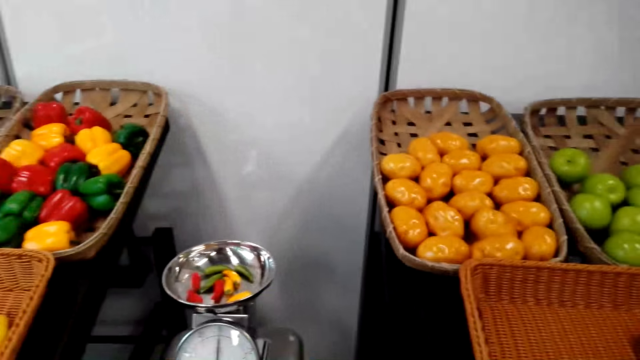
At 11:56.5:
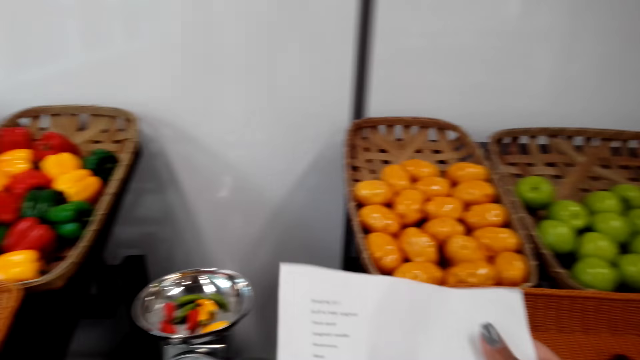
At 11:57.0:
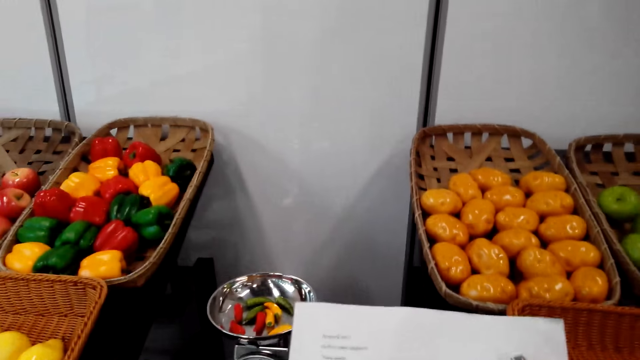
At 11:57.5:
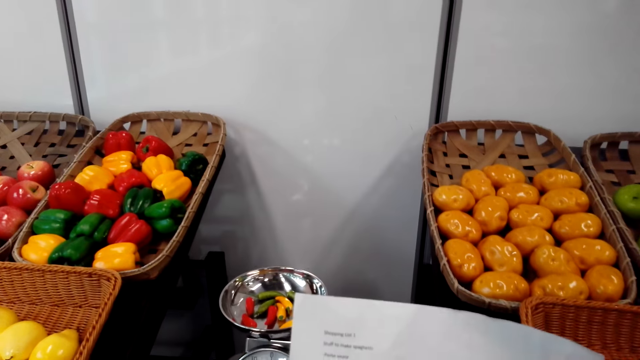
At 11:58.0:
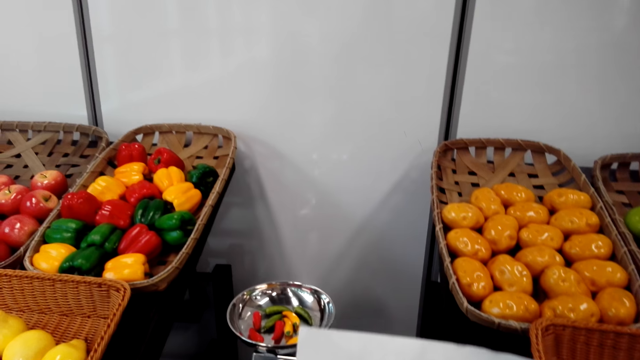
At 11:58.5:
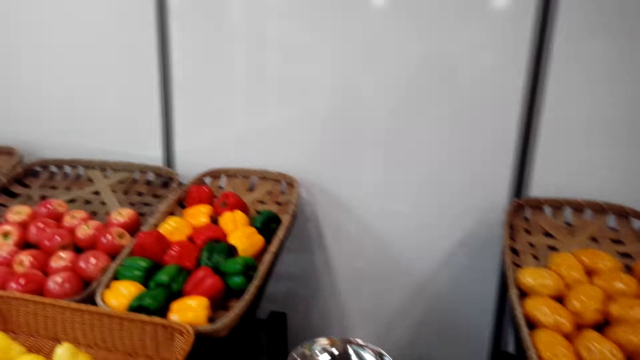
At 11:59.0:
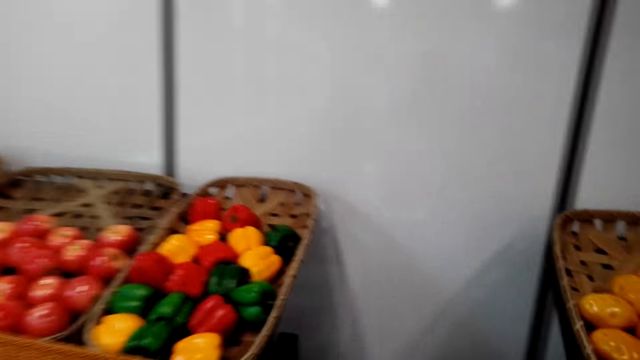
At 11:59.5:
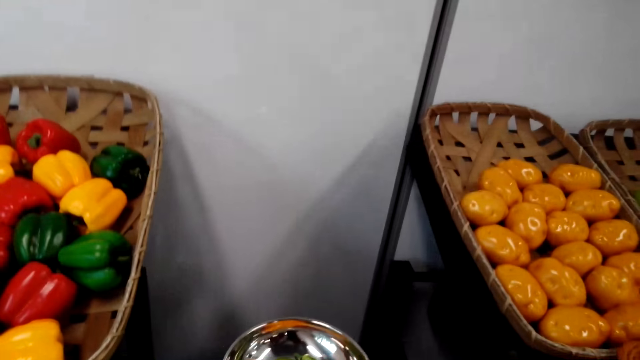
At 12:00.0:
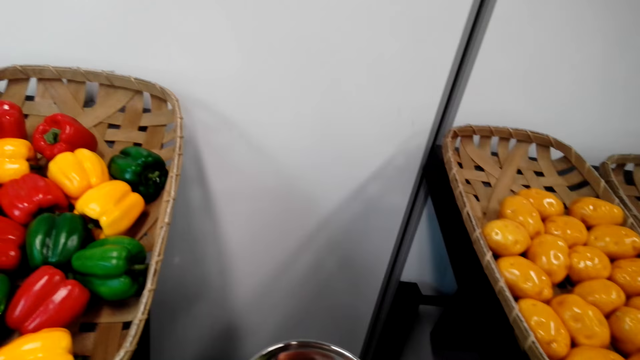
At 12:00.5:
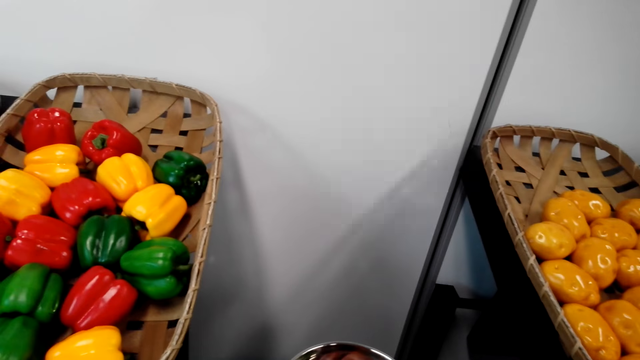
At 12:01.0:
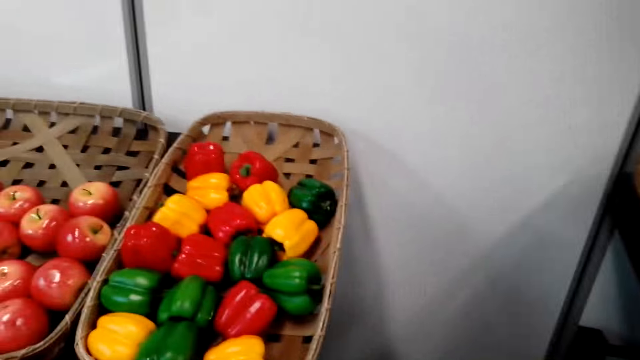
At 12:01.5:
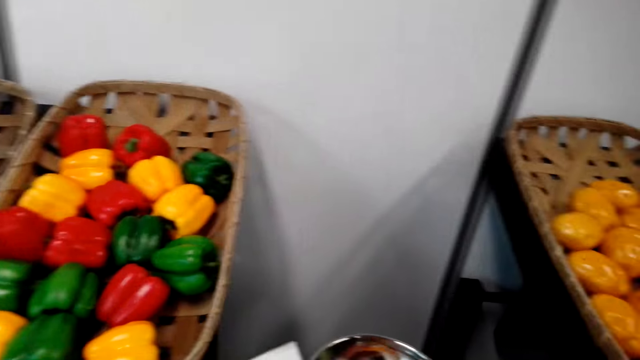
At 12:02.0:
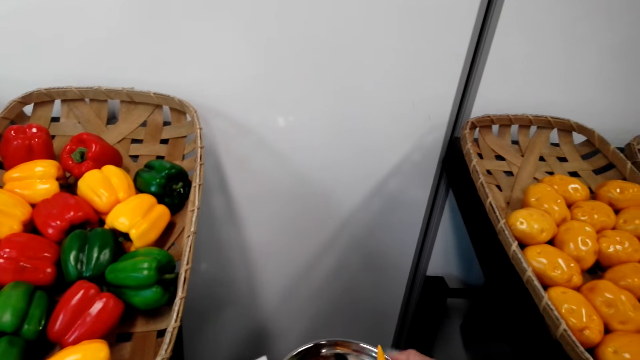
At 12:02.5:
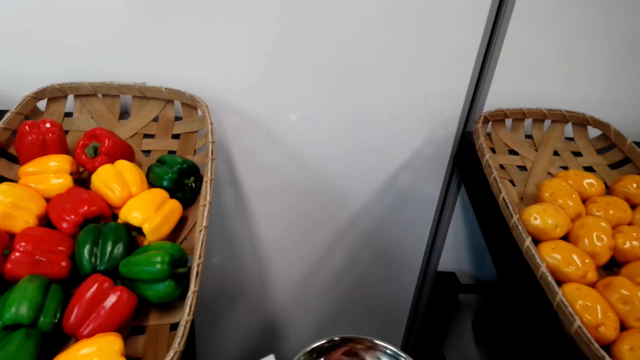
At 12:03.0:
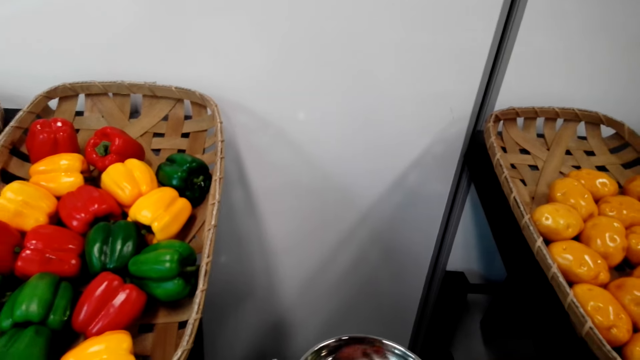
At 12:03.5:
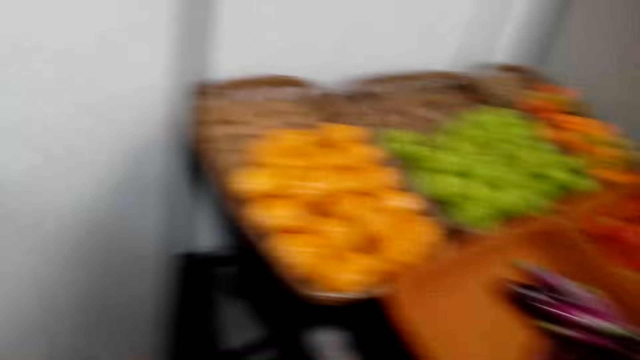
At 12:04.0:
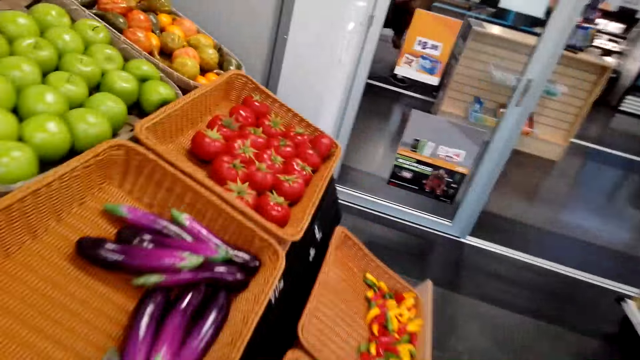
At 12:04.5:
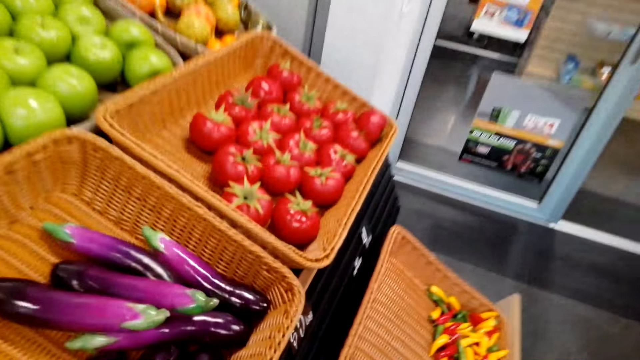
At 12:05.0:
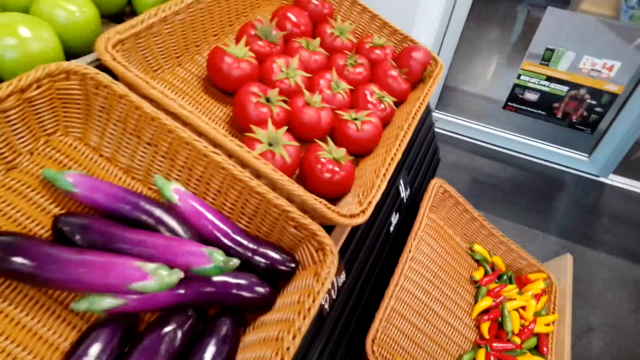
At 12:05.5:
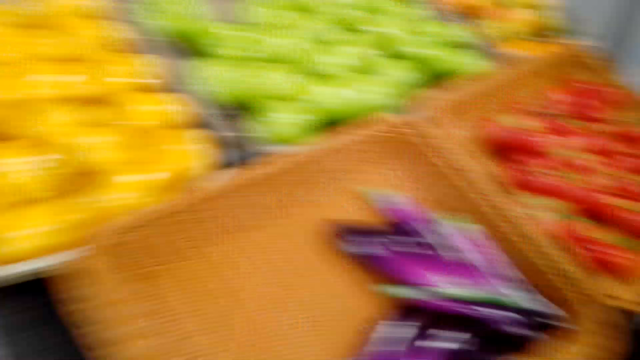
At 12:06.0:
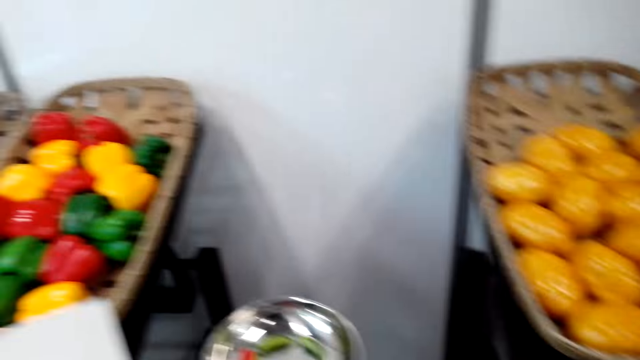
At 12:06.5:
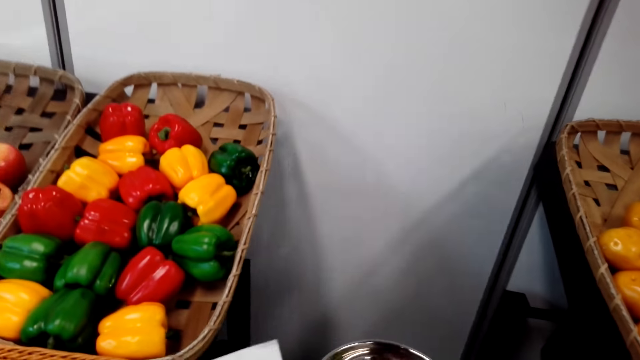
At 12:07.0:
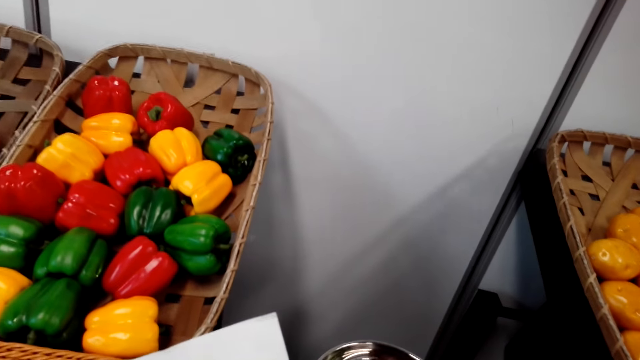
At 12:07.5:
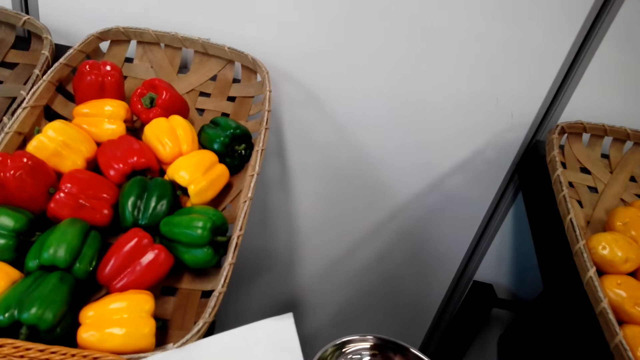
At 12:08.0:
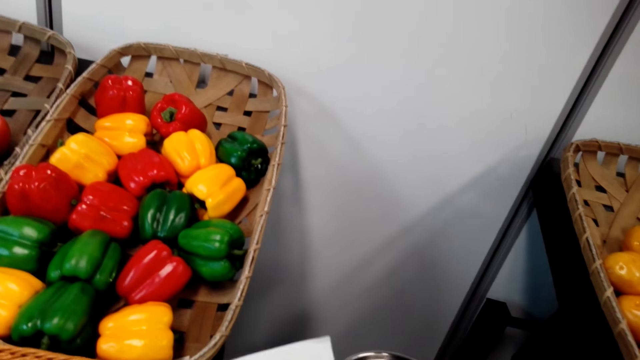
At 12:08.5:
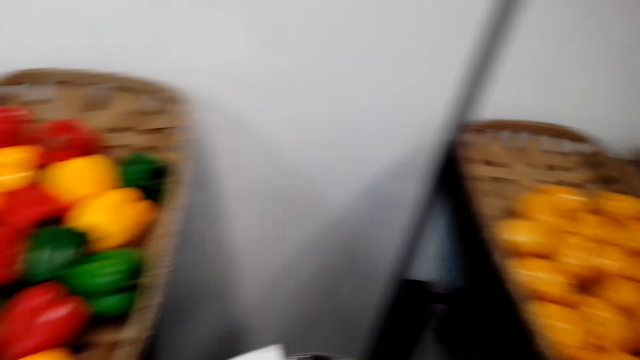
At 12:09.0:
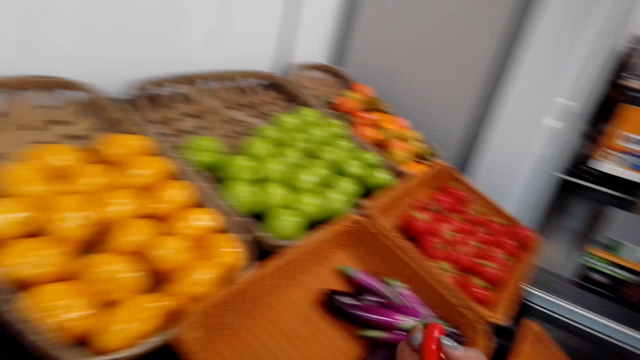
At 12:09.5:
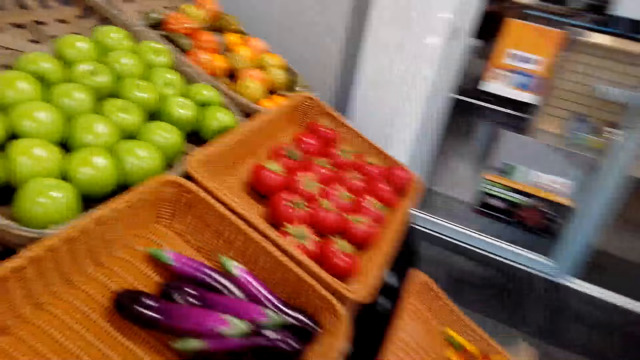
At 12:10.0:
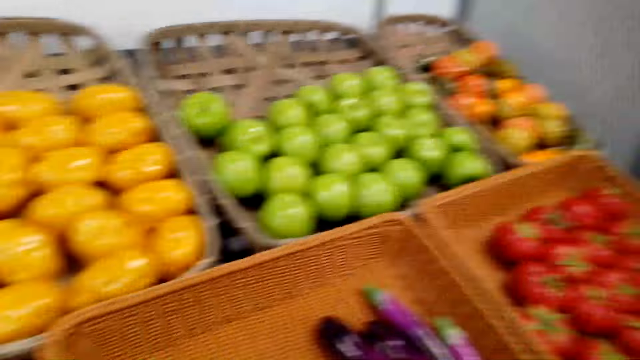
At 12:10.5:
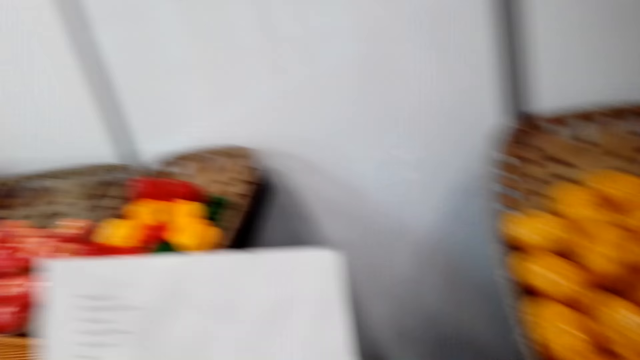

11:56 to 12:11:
The camera wearer stares at the shopping list. They hold the list. They look around. They pick up some chilies. They look around. They put the chilies in the weighing scale. They walk around. They hold the list. They look around.

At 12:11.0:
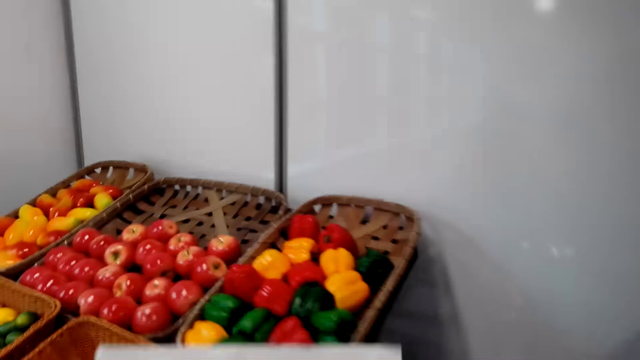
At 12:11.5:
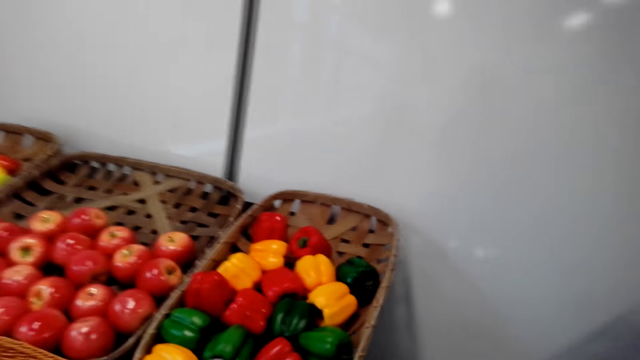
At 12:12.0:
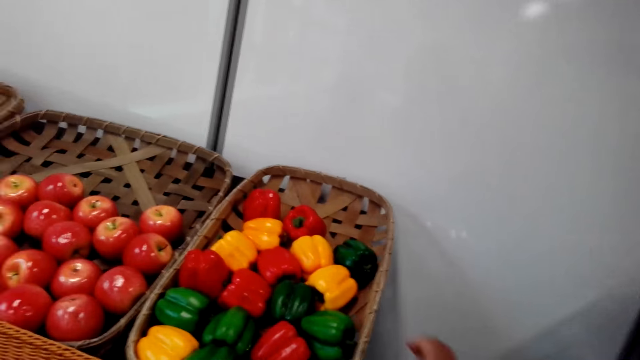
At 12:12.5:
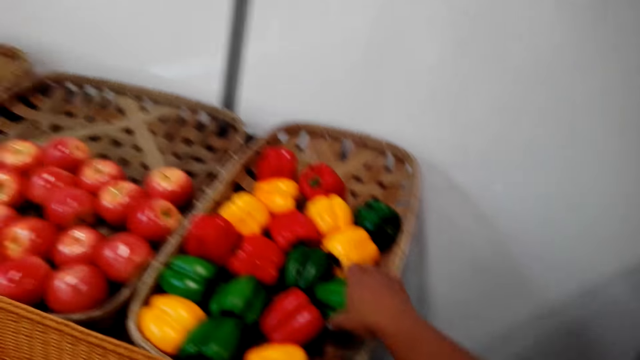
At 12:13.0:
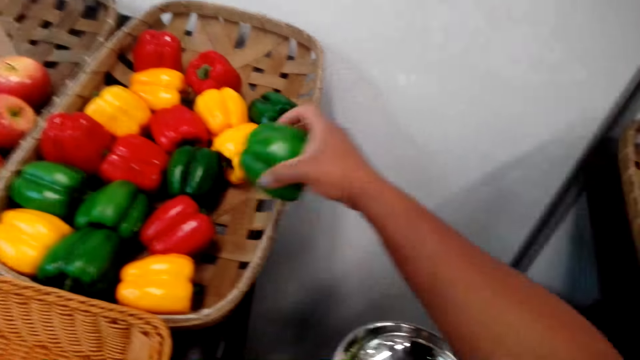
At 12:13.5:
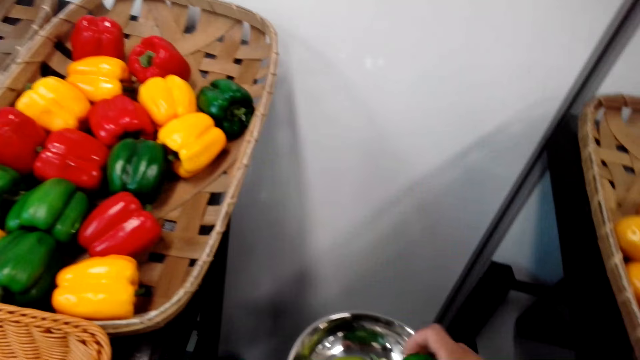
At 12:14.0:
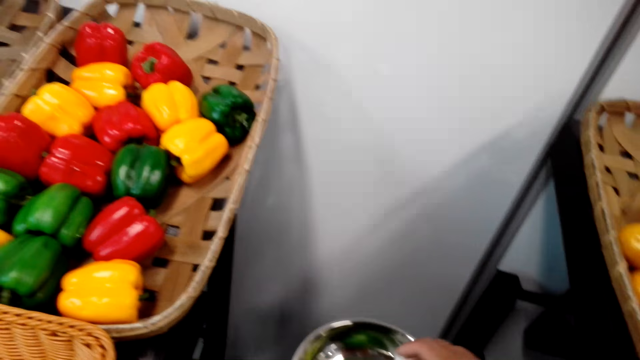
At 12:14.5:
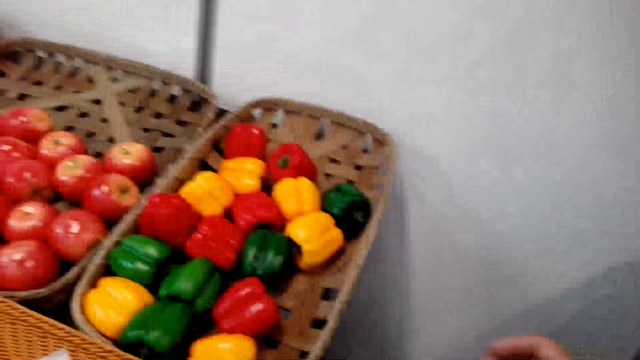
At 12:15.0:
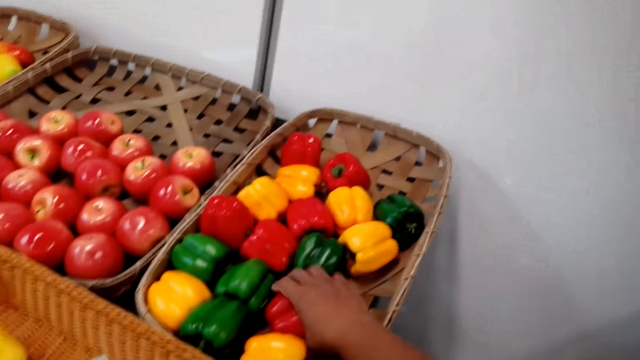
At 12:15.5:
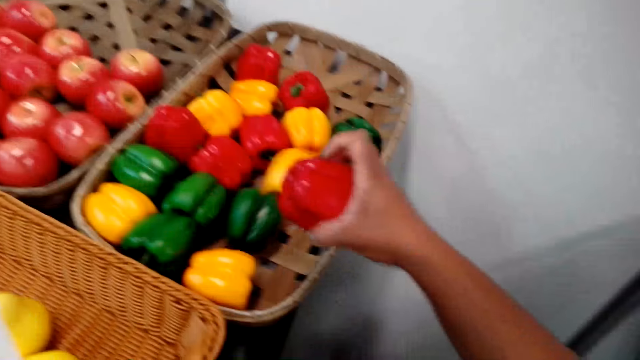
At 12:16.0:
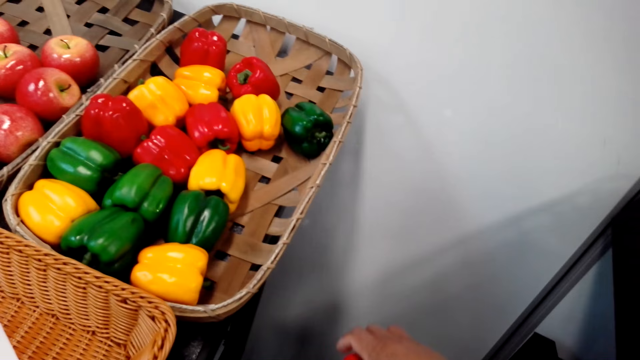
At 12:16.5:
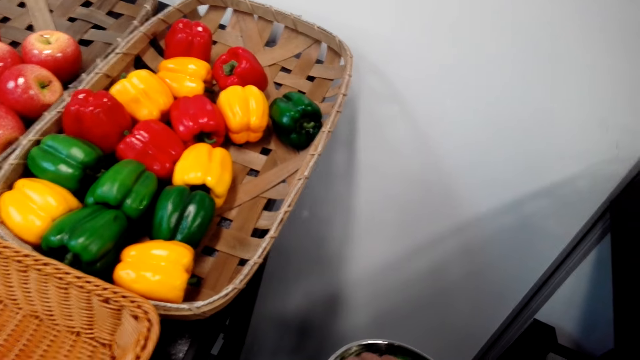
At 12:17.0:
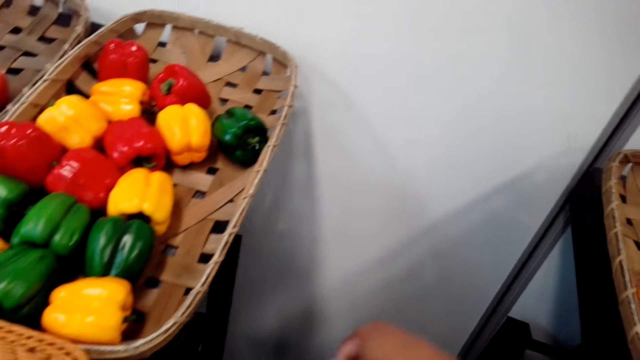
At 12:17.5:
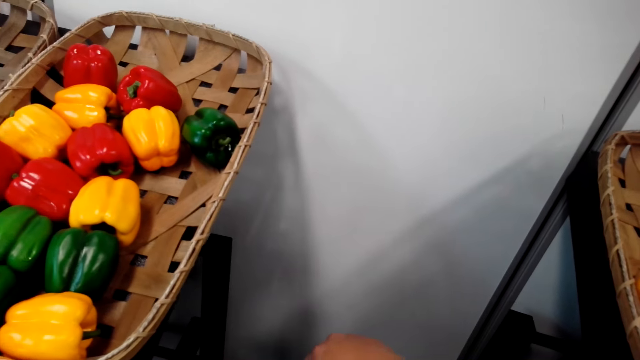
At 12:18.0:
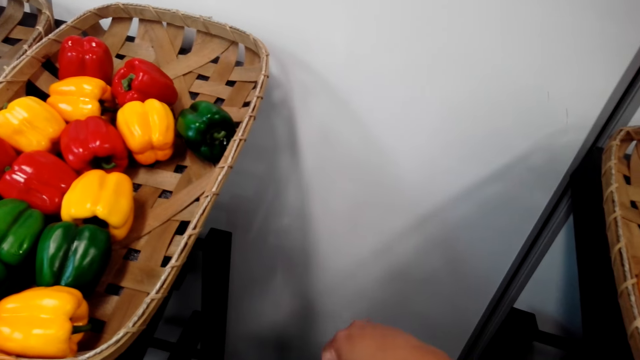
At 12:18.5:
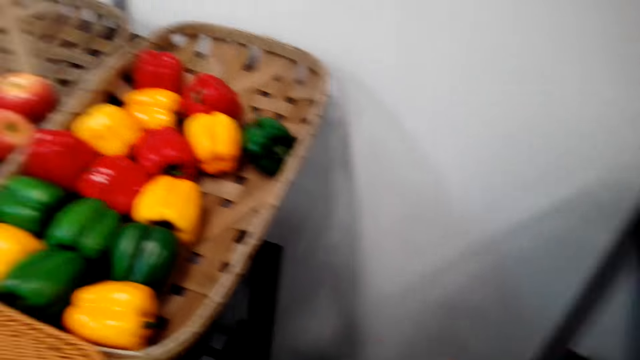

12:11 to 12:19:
The camera wearer picks up a capsicum. They put the capsicum in the weighing scale. They pick up another capsicum. They put the capsicum in the weighing scale.
